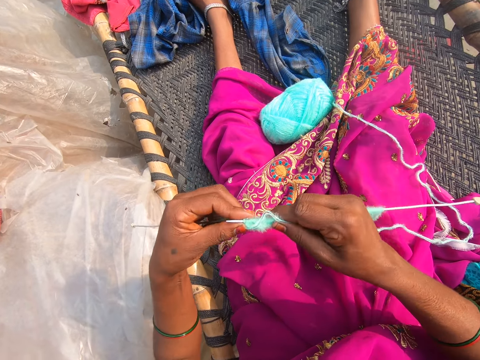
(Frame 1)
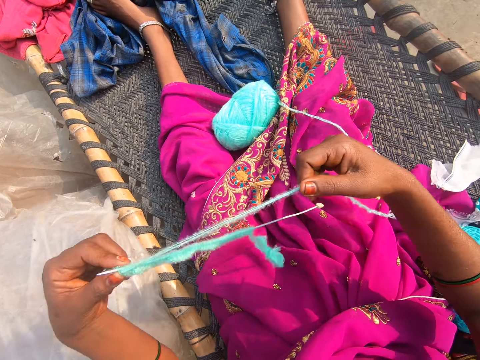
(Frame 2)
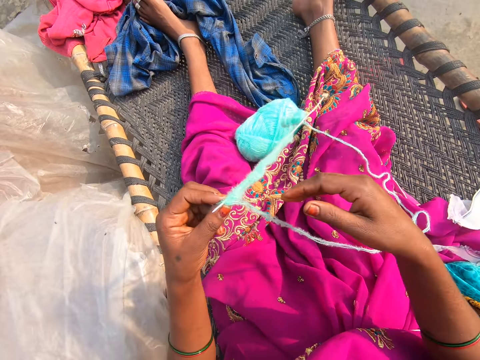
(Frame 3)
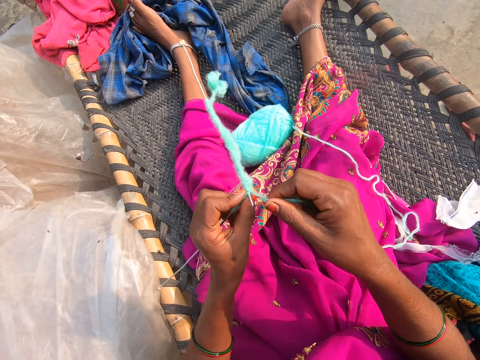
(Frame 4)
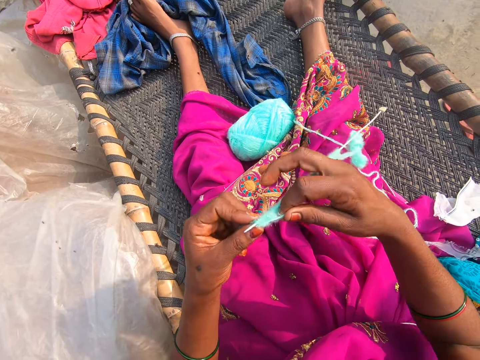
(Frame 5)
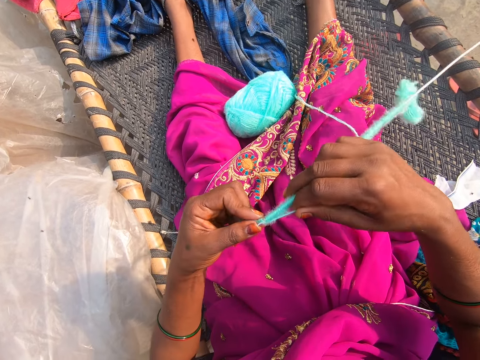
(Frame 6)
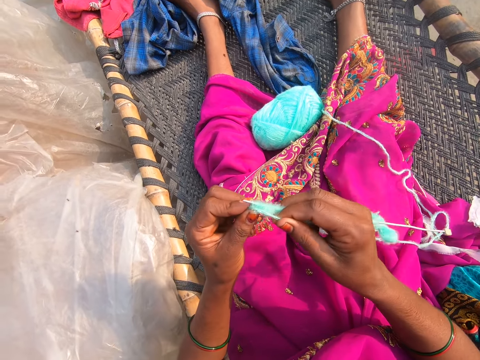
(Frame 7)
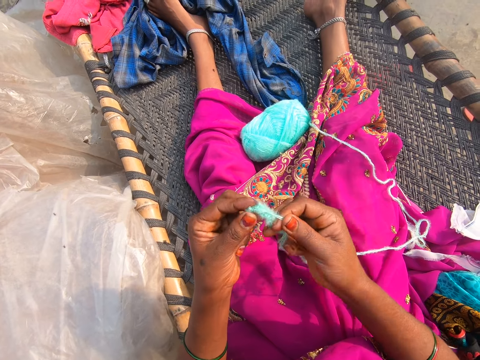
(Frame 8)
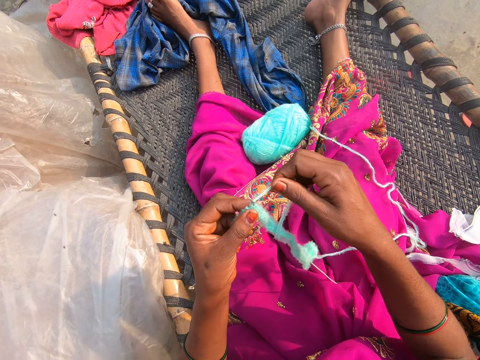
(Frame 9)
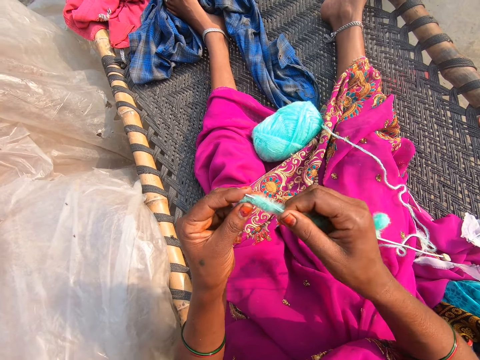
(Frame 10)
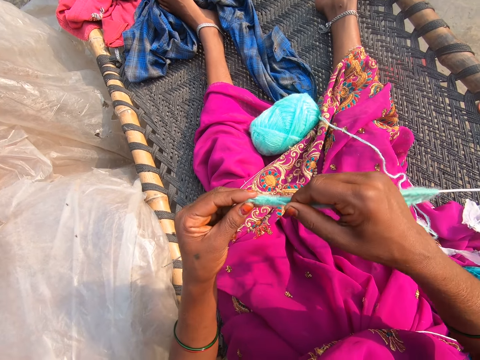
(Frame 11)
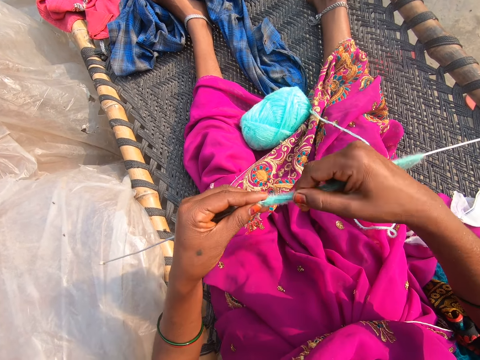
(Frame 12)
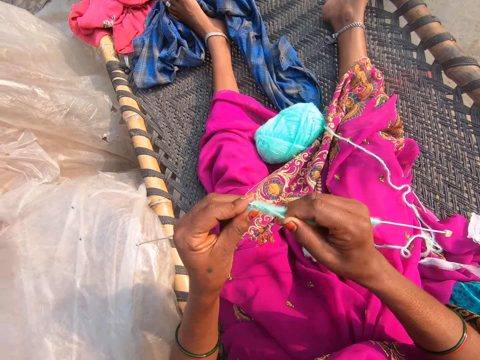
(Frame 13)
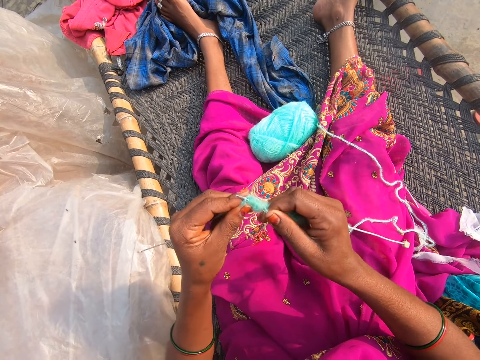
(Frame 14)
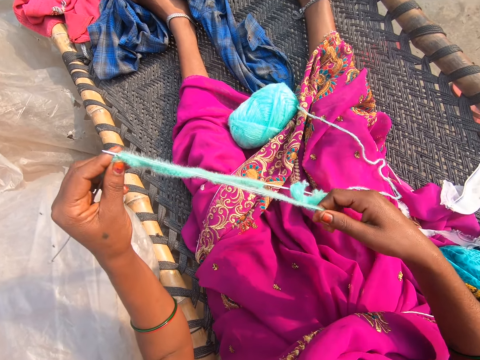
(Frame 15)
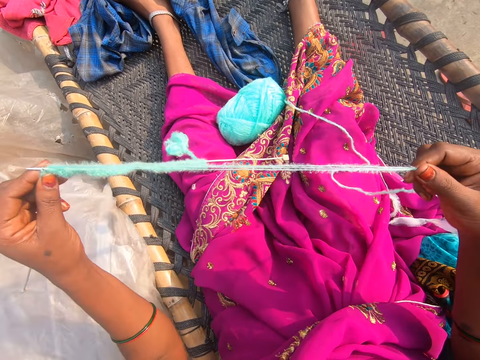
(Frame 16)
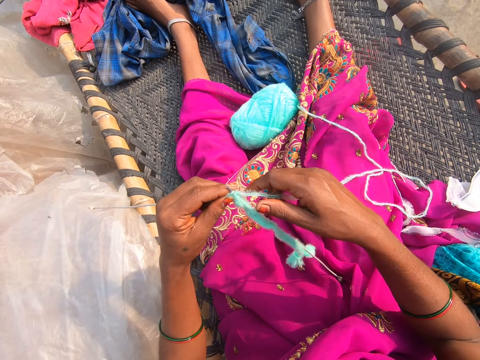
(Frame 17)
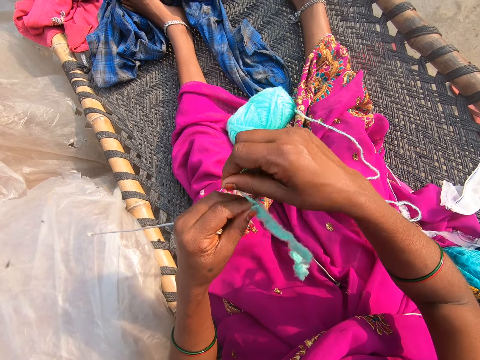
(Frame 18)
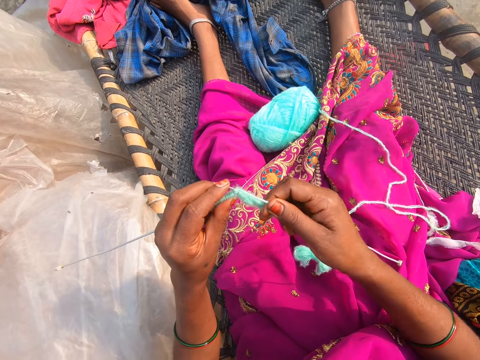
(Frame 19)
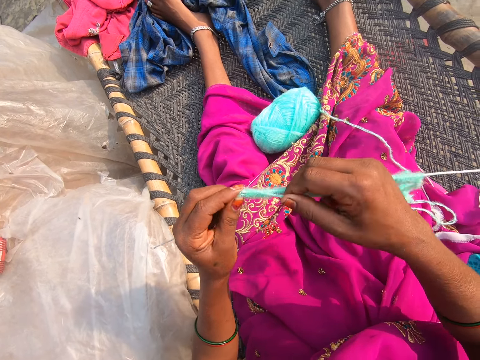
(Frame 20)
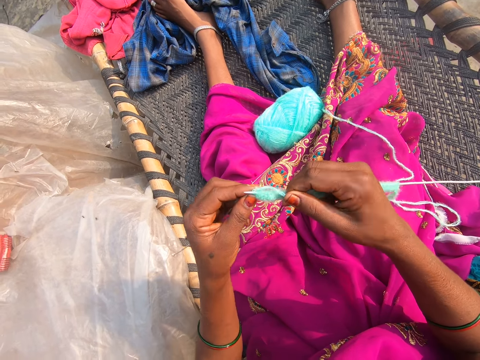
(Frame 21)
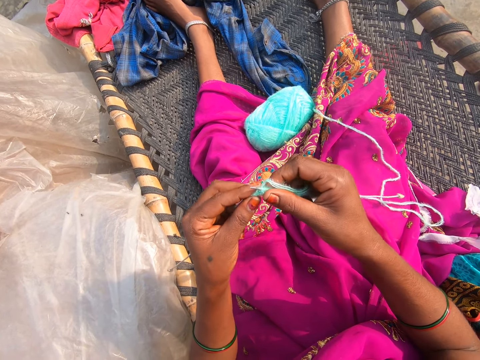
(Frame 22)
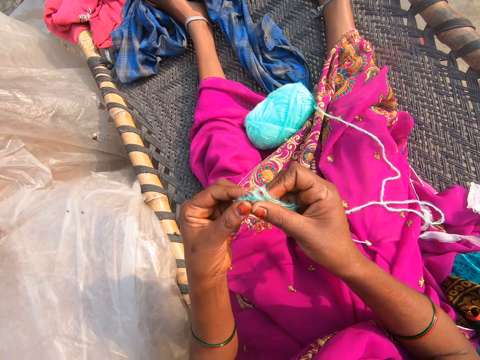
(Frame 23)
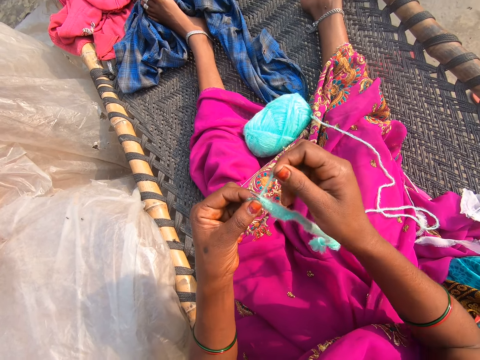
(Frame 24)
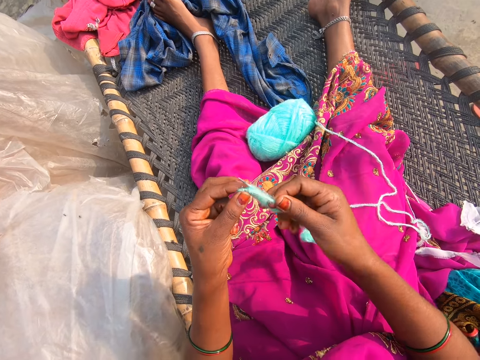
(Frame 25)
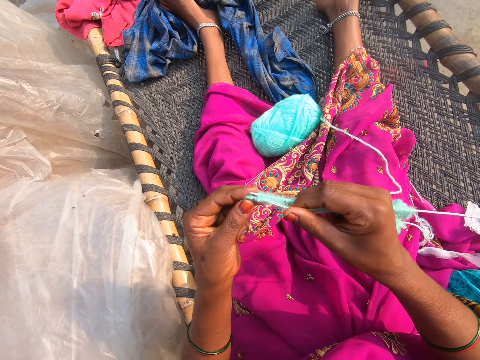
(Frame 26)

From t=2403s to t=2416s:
The camera wearer pulls the thread. They knit. They converse. They pull the thread. They knit.

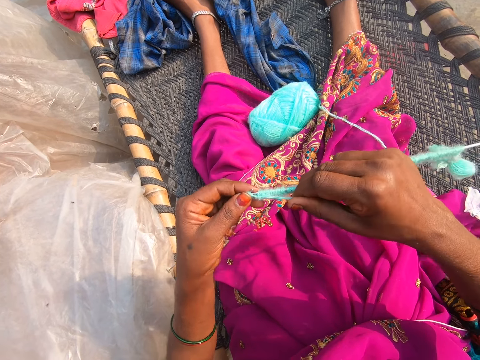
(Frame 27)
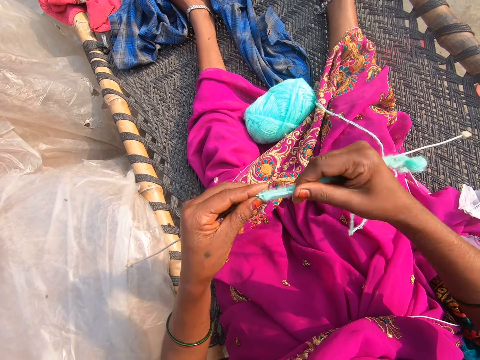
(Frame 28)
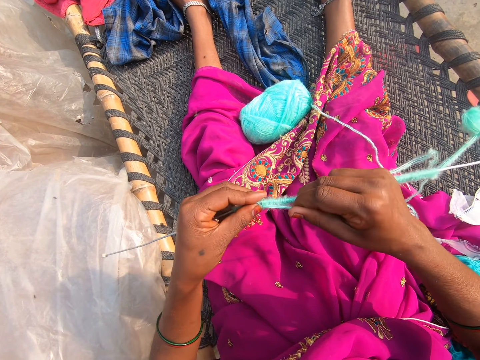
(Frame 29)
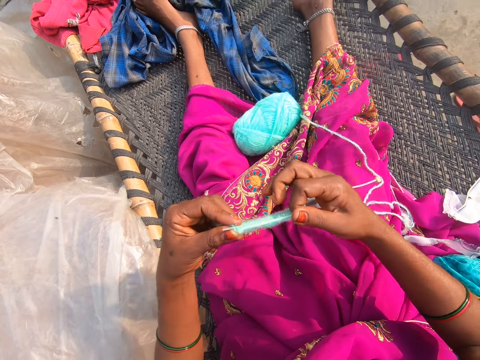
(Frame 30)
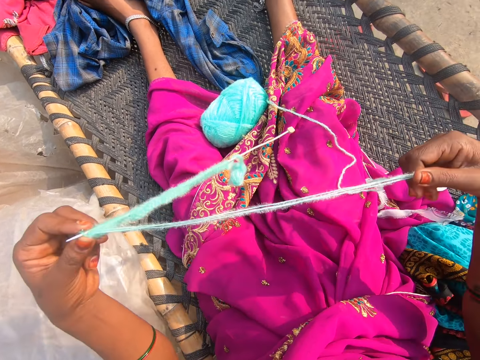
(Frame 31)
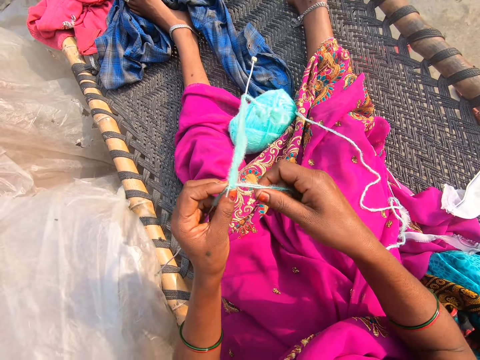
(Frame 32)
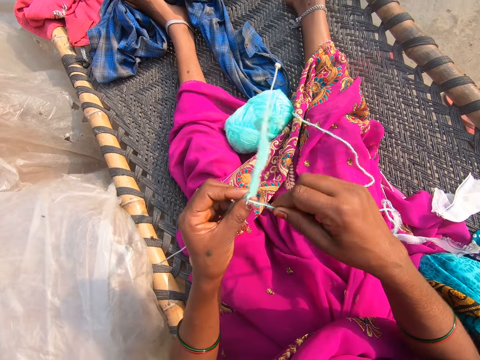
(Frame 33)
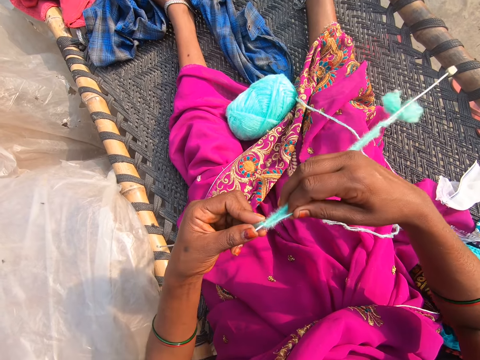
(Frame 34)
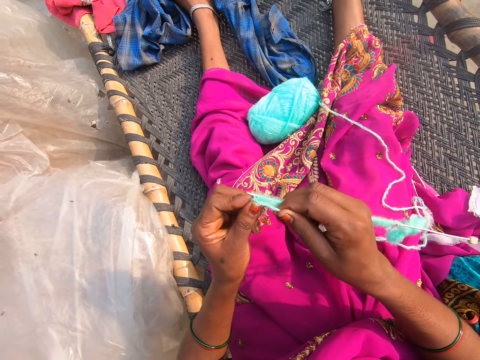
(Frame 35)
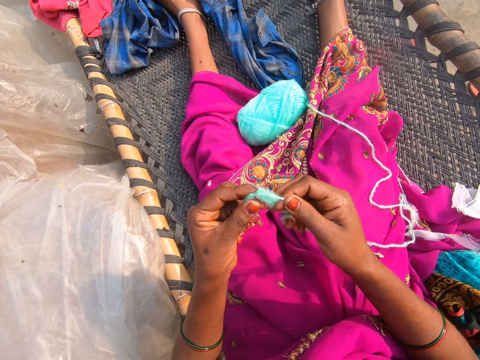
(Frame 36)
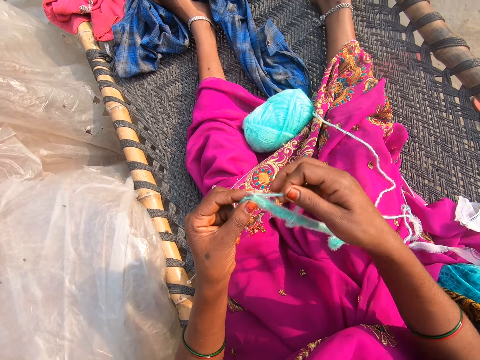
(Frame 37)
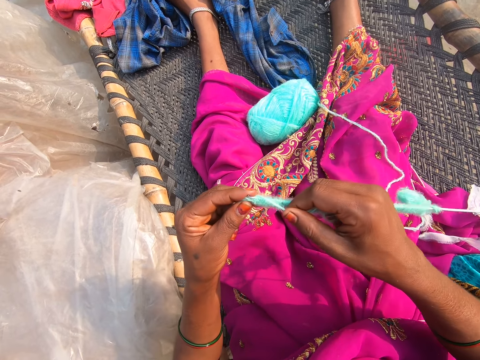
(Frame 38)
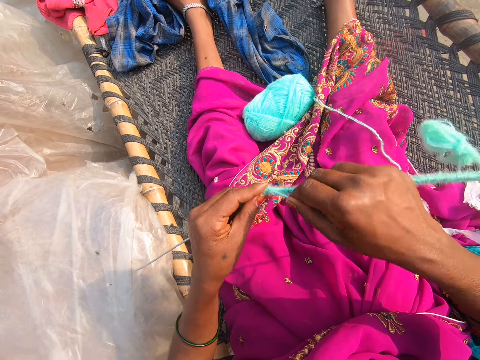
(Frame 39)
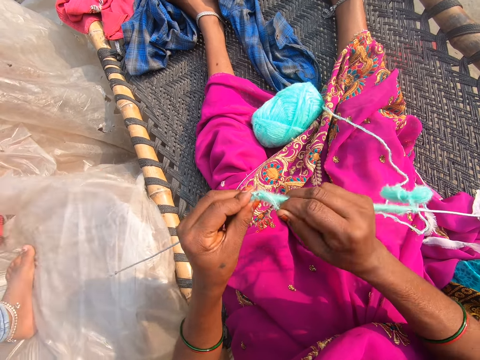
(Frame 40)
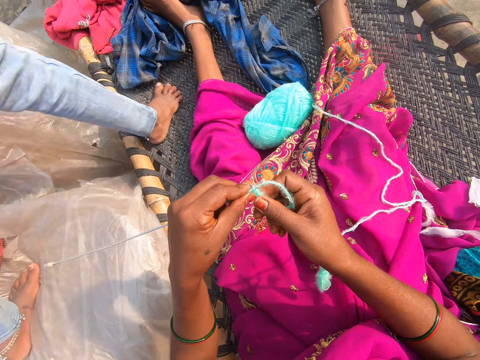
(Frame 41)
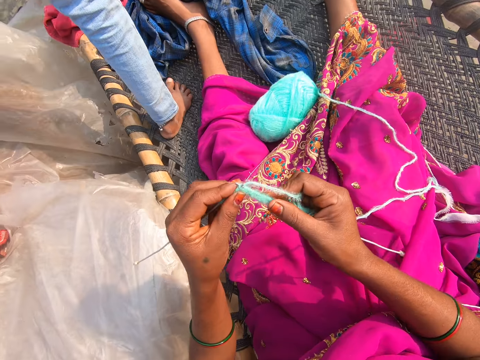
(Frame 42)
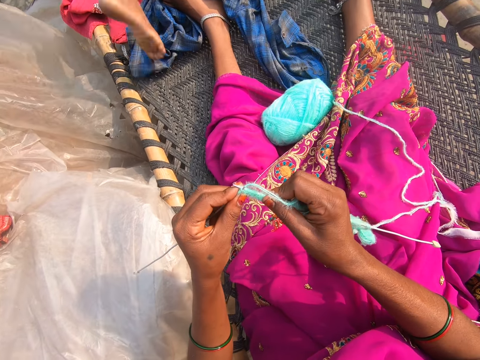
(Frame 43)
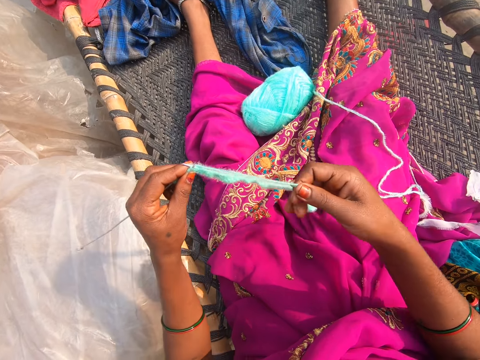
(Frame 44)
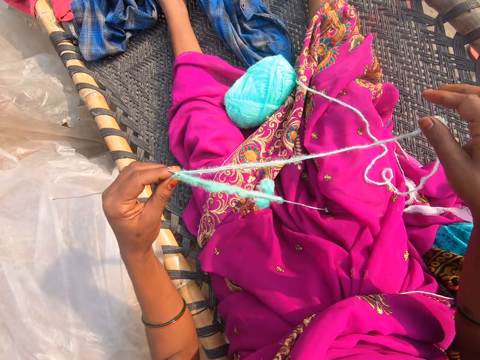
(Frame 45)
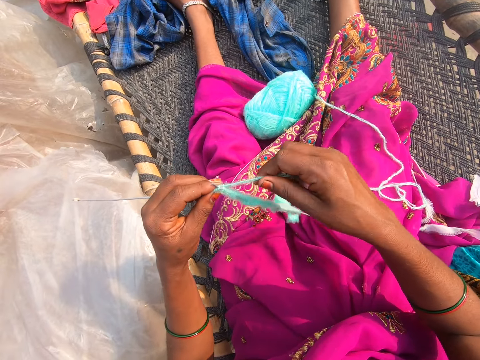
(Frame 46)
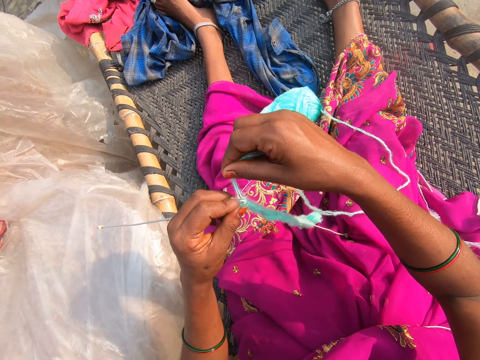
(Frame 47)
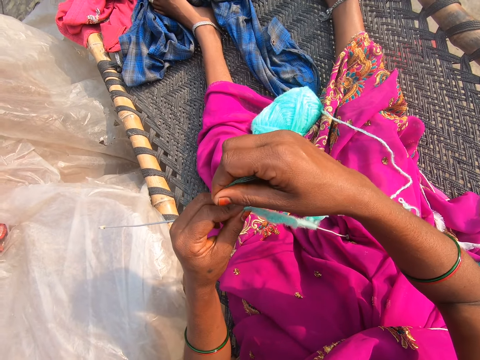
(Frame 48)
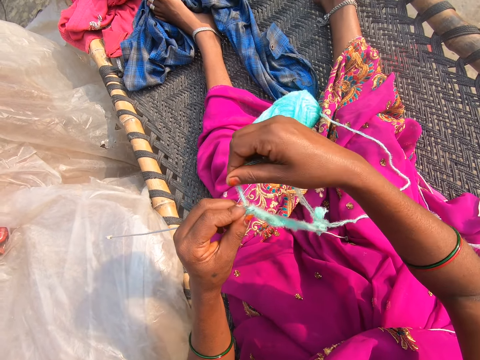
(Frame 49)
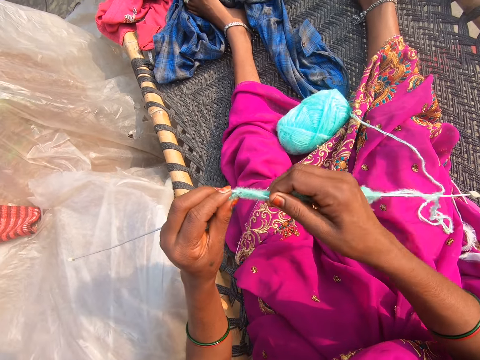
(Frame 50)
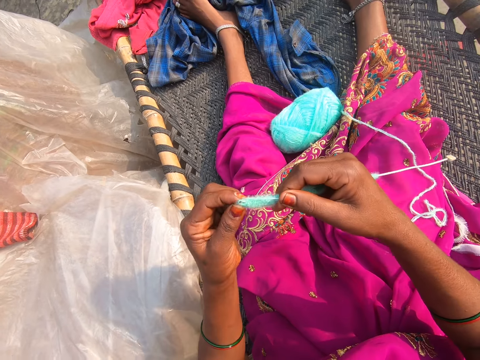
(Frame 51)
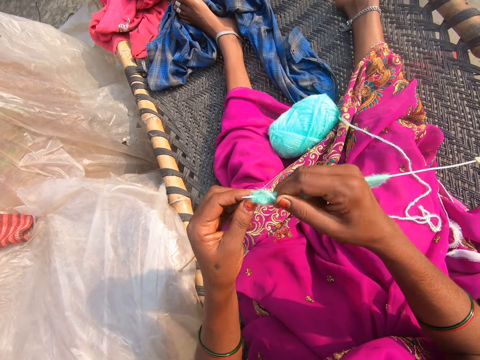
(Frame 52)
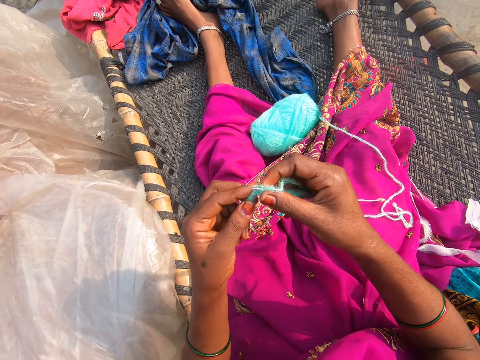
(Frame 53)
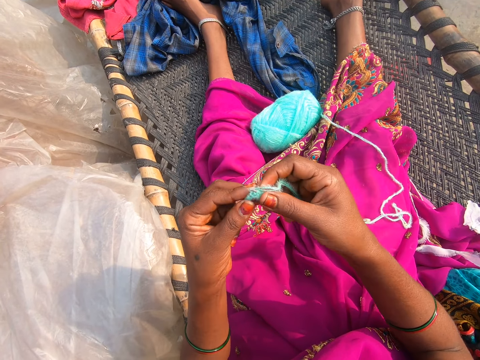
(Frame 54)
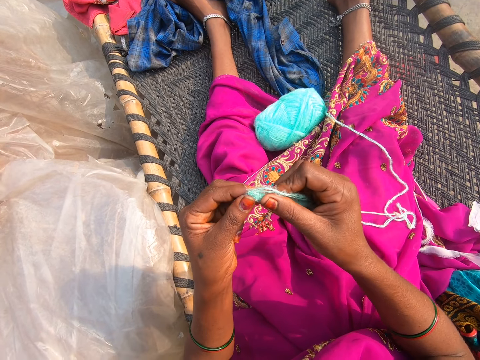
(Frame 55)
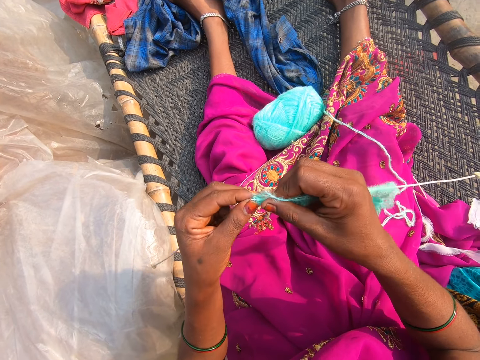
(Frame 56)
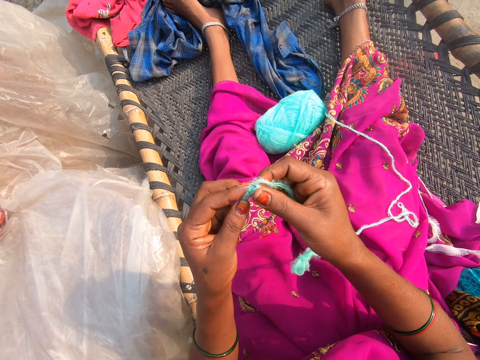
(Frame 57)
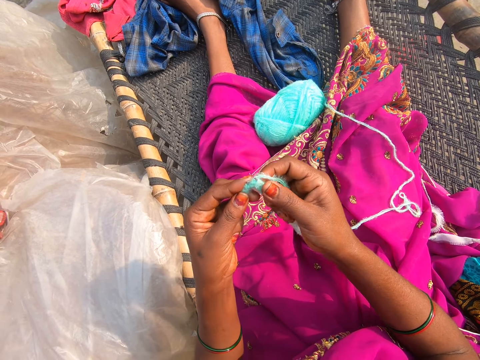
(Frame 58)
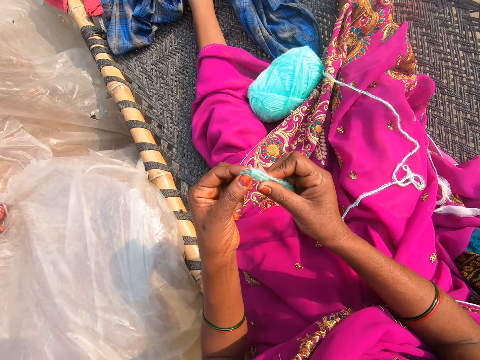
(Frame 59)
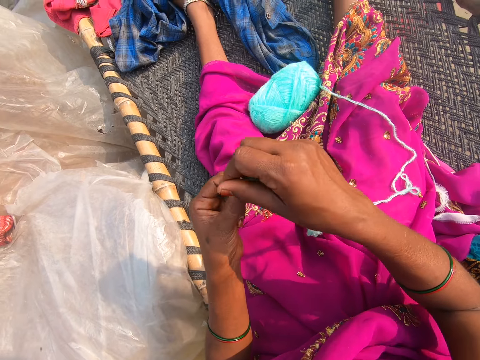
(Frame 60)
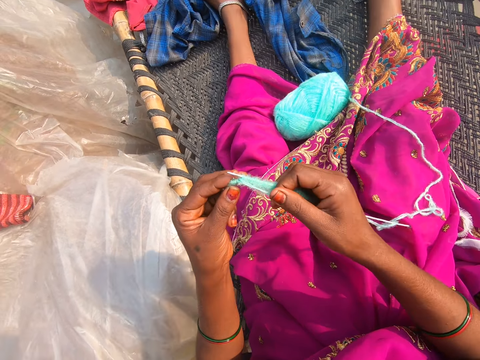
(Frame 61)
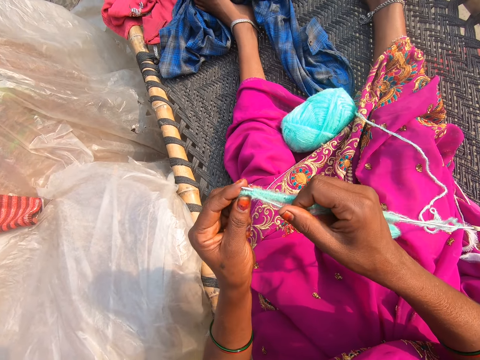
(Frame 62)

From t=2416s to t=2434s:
The camera wearer pulls the thread. They knit. They pull the thread. They knit.
